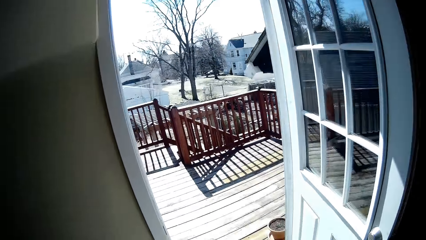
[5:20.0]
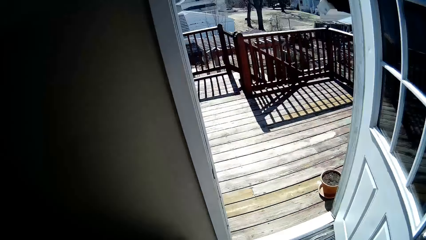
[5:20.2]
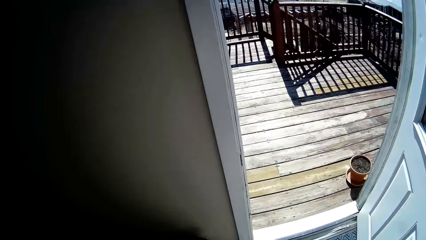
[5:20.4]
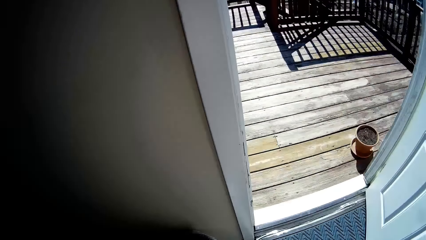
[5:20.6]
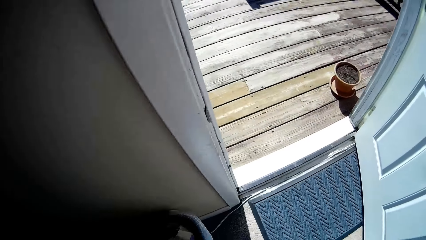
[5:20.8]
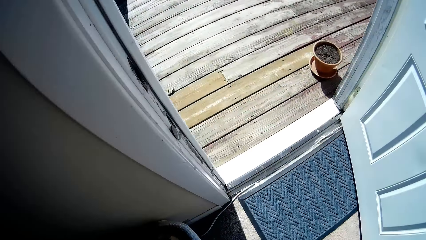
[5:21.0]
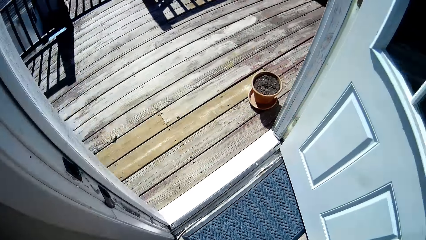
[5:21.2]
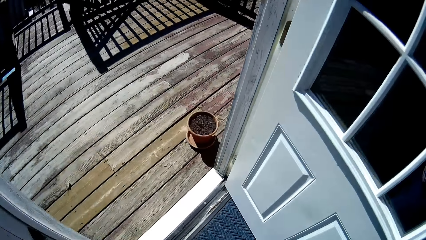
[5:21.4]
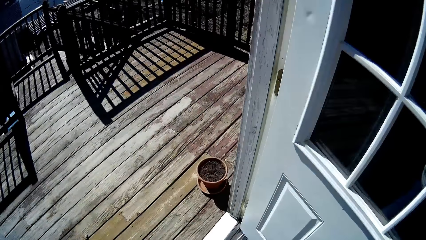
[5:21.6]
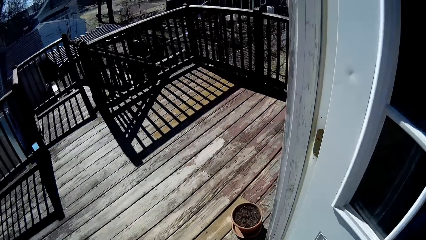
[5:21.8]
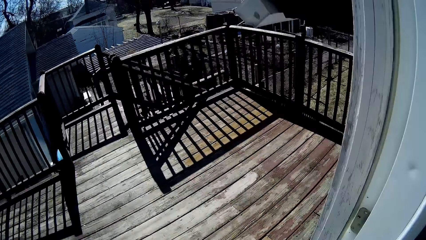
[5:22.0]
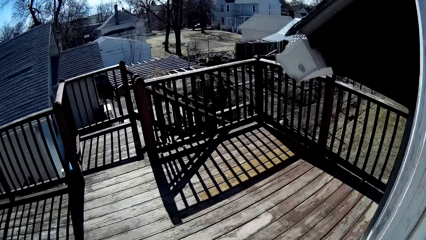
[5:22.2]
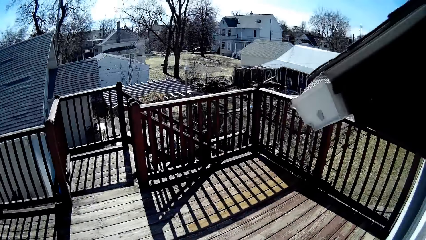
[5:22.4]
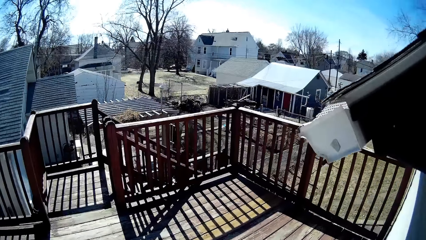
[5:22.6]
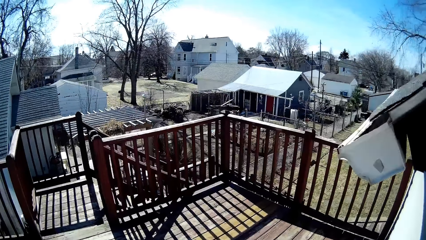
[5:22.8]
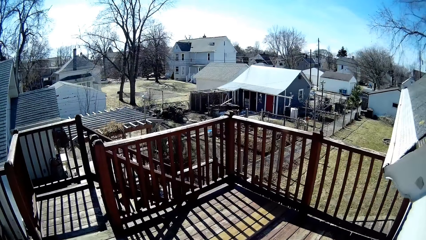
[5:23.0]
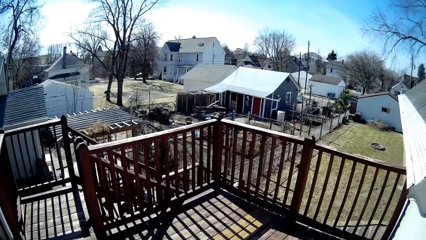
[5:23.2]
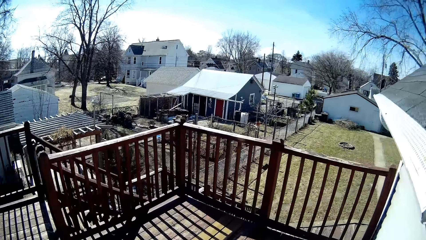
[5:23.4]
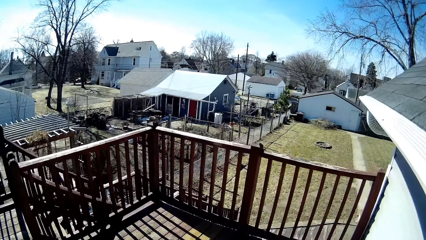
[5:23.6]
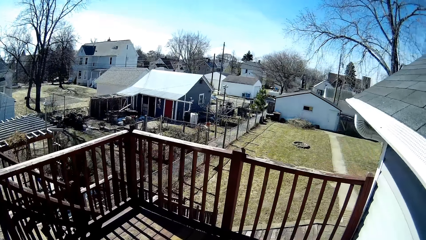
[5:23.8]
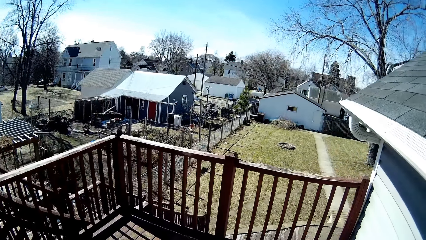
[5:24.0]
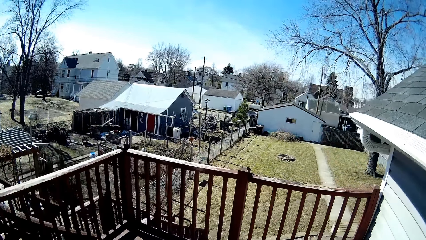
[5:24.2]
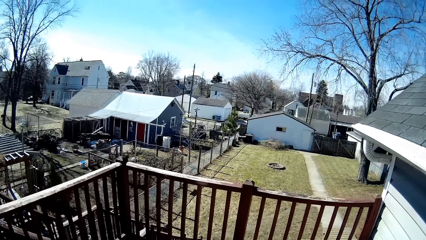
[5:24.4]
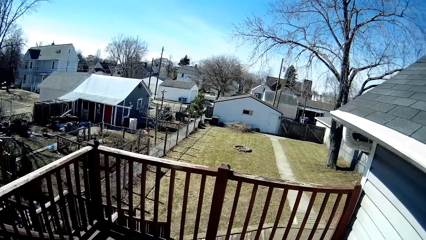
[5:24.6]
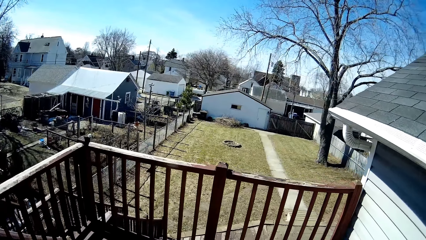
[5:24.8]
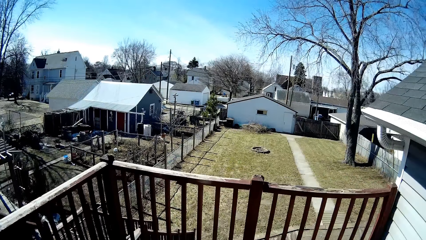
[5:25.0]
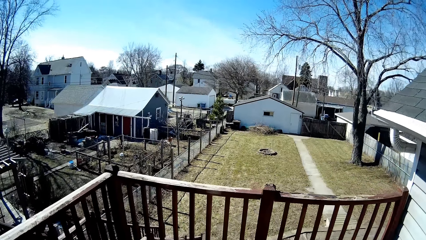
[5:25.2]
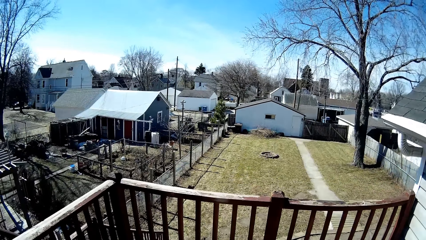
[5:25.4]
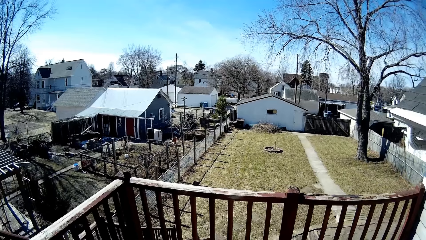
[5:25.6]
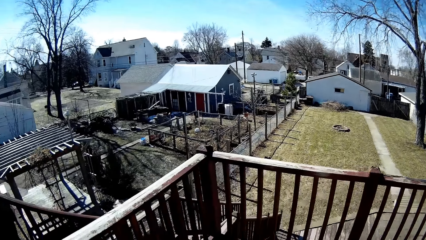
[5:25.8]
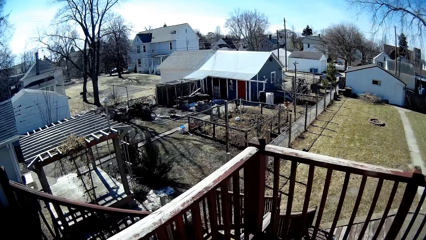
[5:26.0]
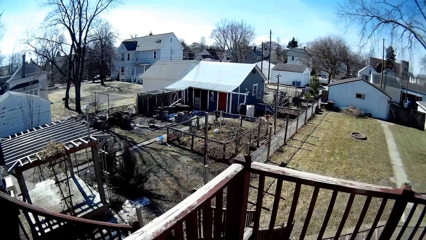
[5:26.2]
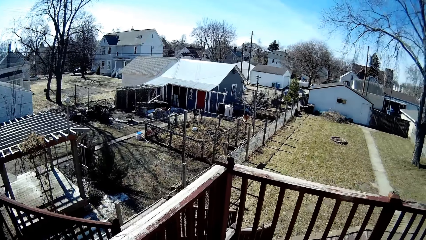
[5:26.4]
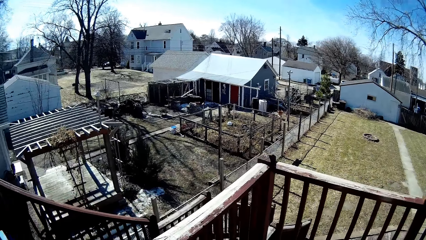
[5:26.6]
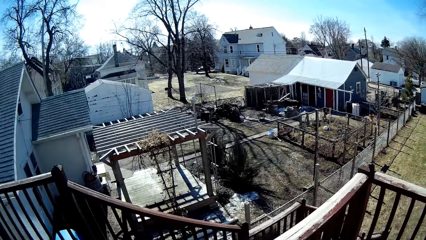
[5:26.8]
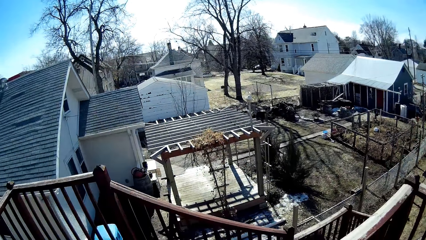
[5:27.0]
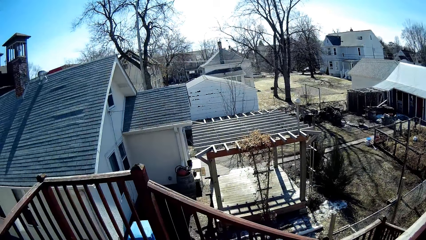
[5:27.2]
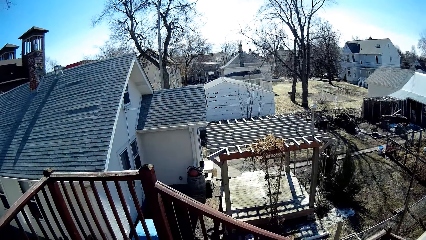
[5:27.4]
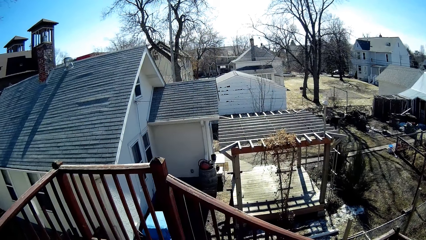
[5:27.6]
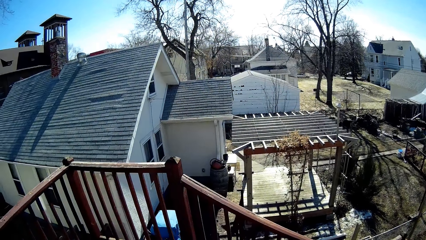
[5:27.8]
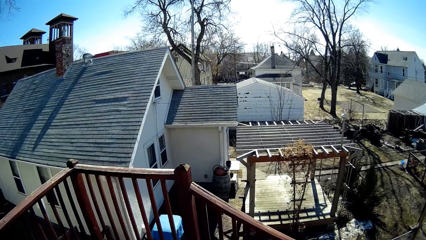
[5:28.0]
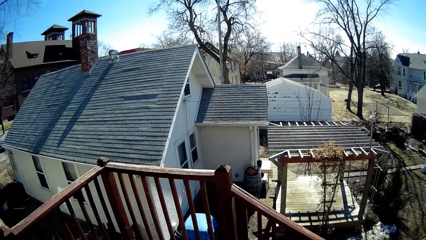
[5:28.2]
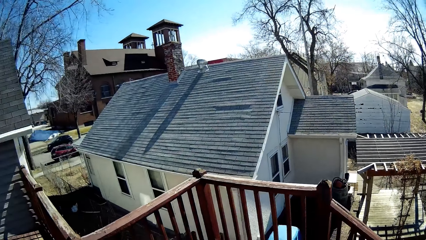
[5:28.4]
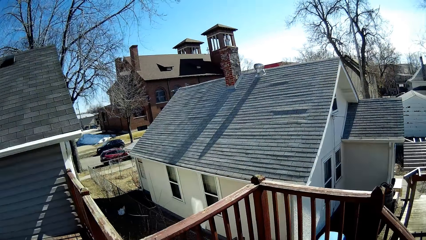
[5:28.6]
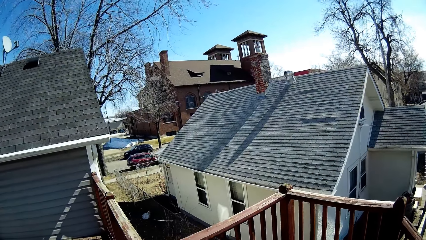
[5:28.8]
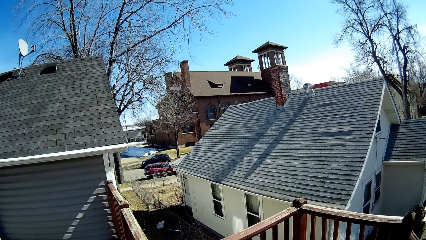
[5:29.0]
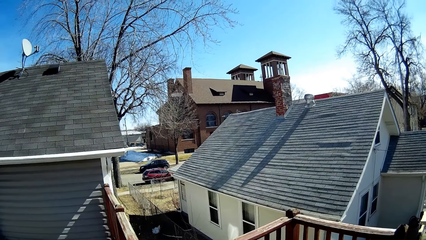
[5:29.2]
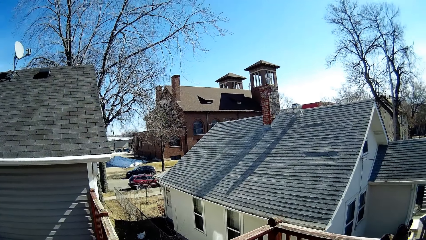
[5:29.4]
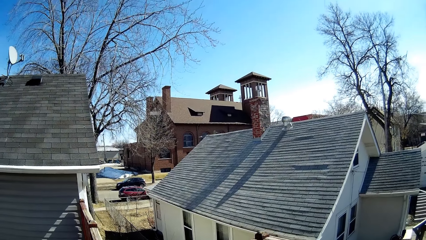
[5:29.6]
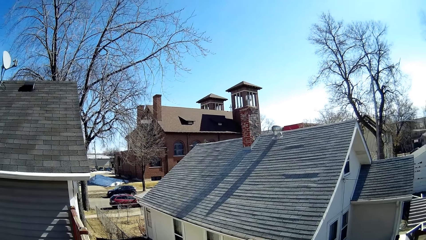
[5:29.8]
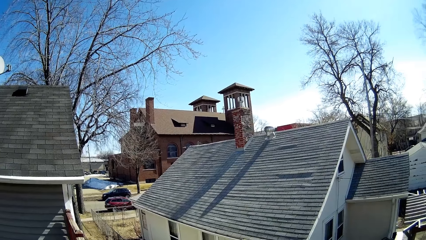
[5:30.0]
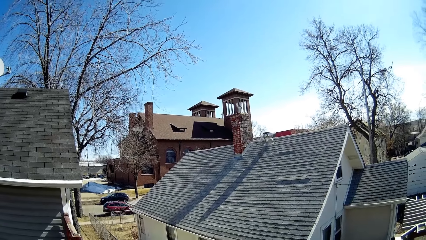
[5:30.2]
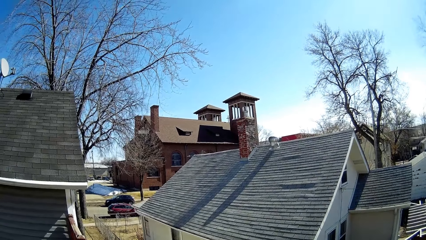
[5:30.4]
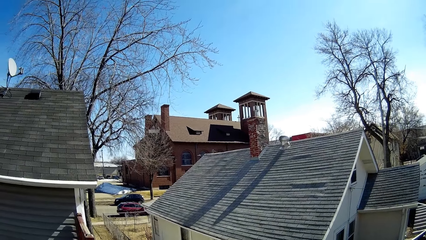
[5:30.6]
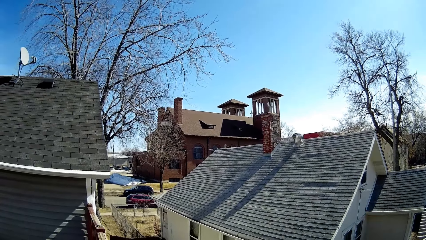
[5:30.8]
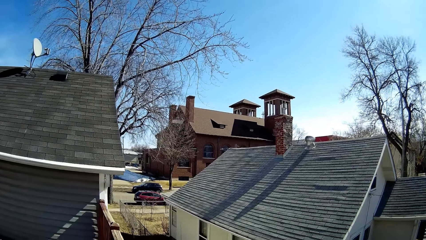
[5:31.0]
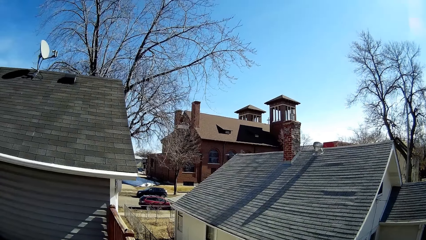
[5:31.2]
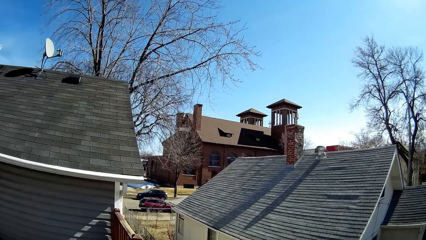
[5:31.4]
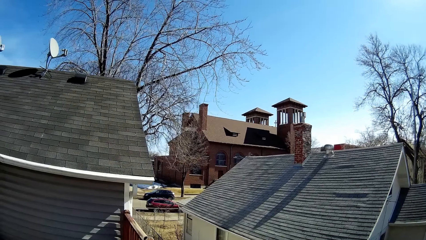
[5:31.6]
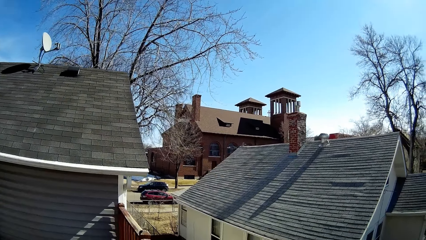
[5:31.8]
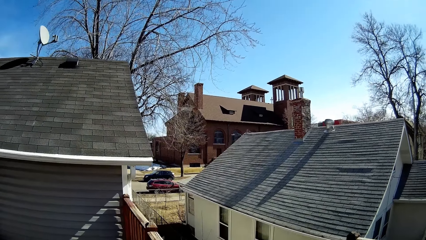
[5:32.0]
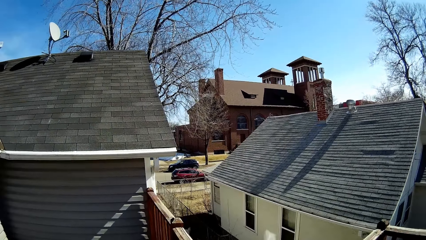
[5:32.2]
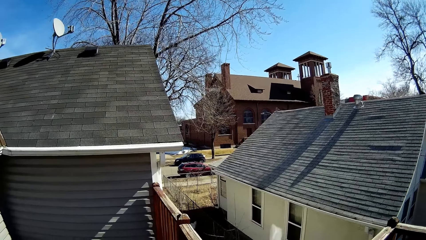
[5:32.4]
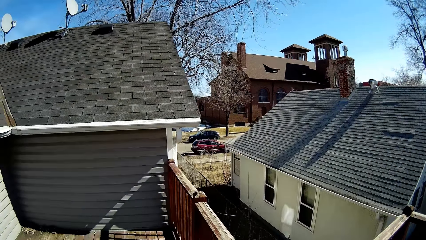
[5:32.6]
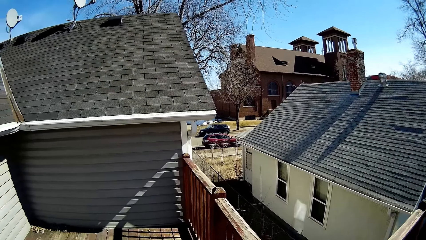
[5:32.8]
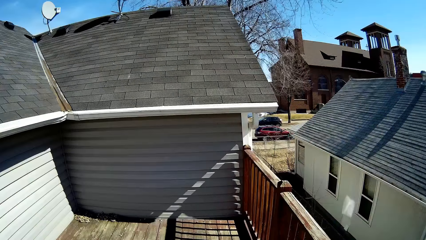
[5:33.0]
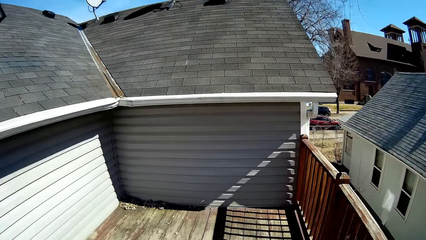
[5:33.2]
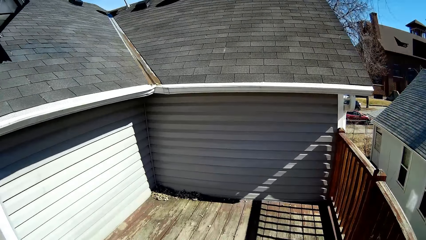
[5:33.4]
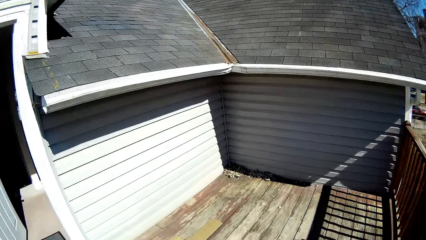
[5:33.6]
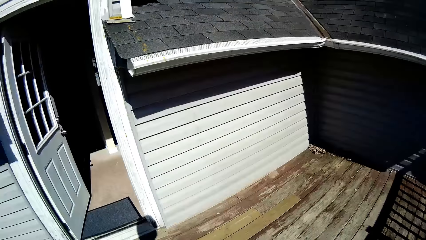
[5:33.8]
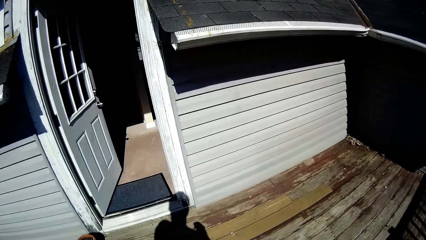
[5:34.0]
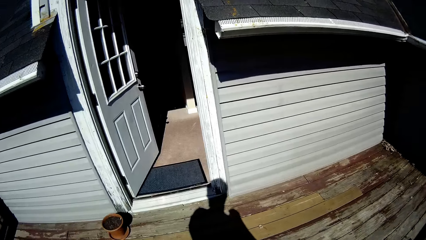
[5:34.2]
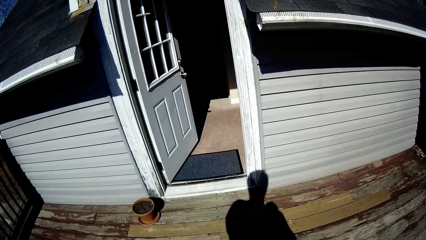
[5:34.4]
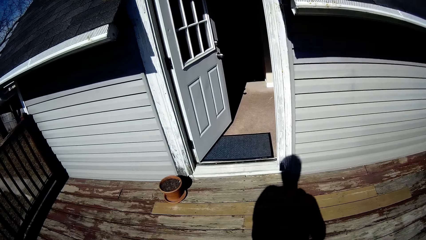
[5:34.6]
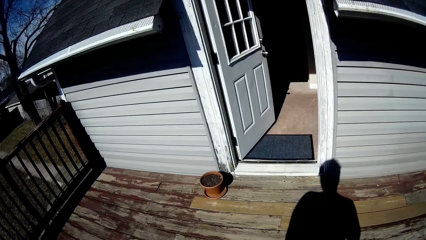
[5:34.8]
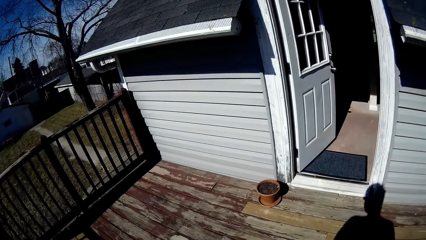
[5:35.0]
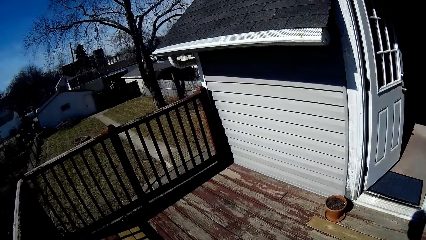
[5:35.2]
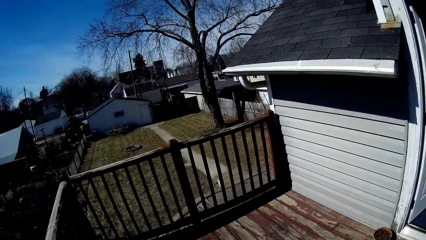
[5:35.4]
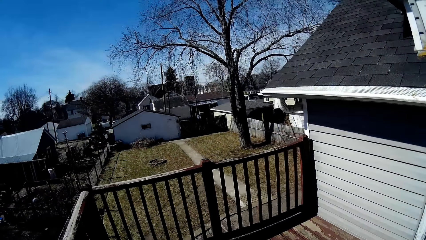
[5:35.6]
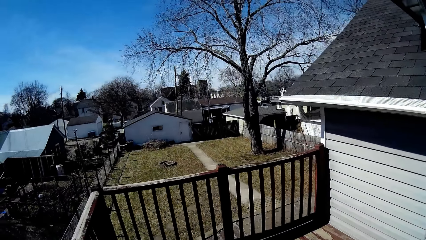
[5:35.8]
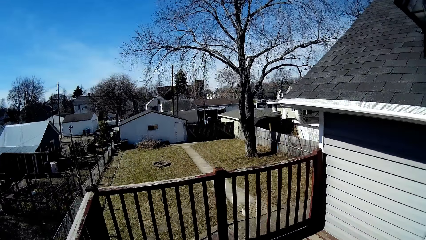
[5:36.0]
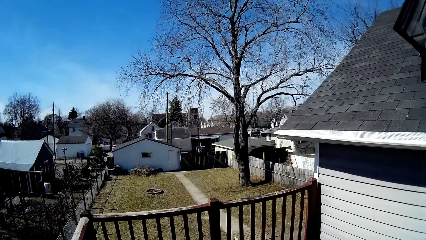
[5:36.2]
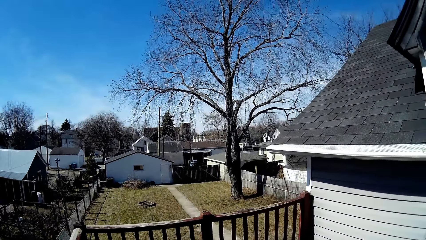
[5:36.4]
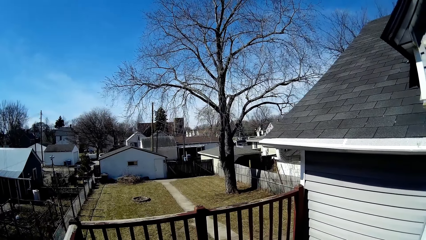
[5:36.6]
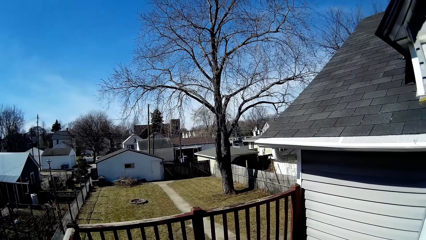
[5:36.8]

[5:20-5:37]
The camera wearer walks outside the house. They look around.
